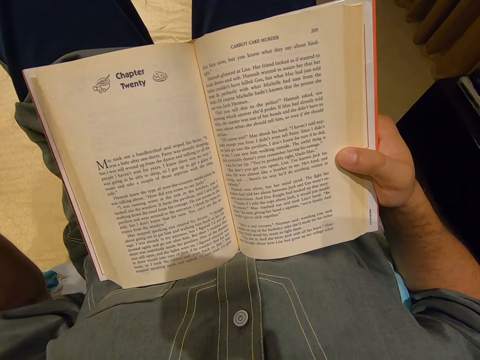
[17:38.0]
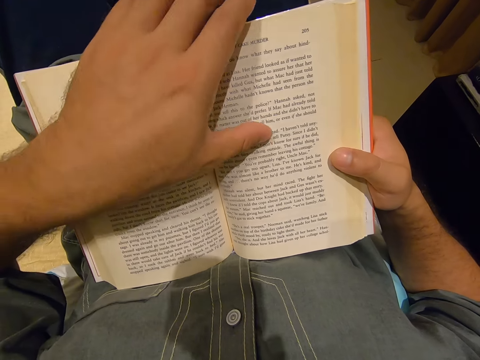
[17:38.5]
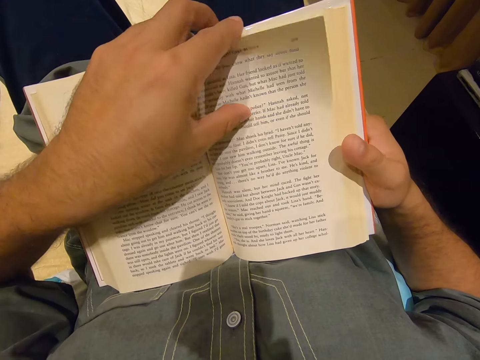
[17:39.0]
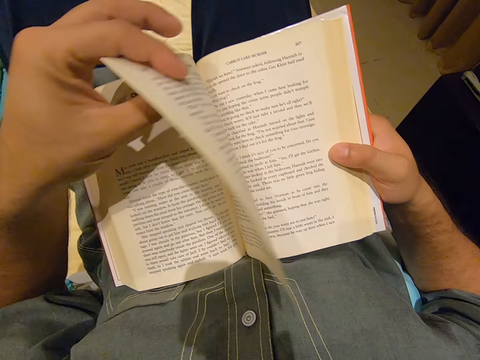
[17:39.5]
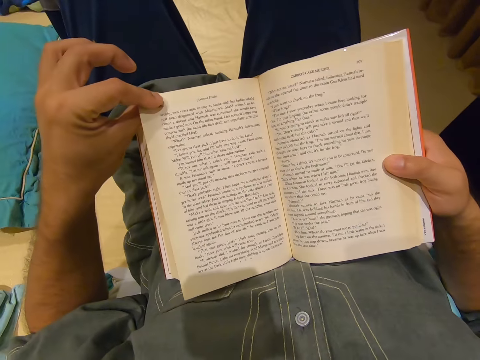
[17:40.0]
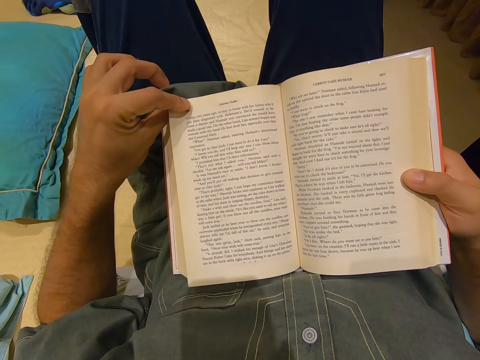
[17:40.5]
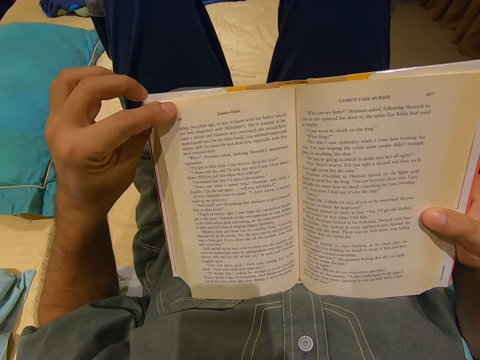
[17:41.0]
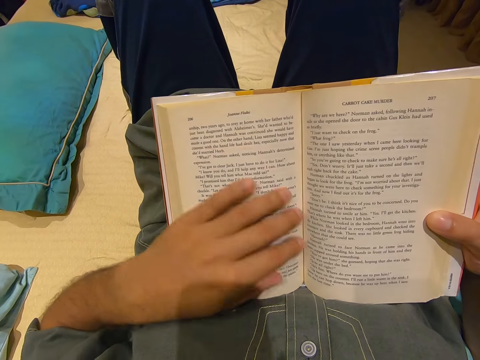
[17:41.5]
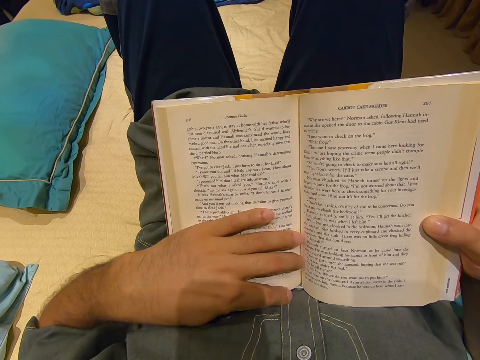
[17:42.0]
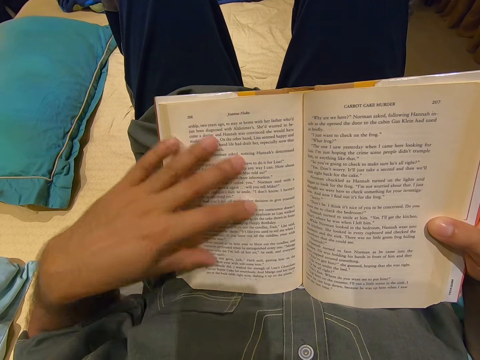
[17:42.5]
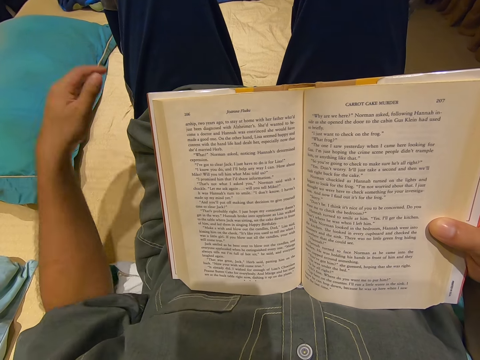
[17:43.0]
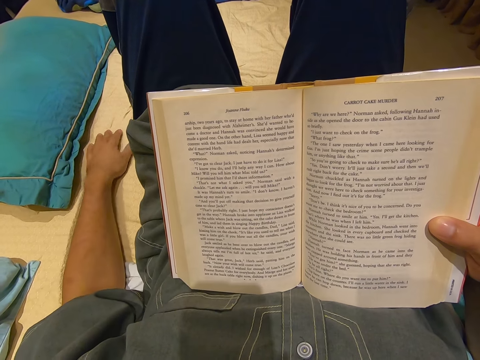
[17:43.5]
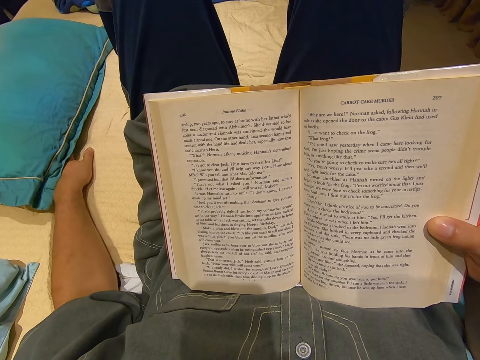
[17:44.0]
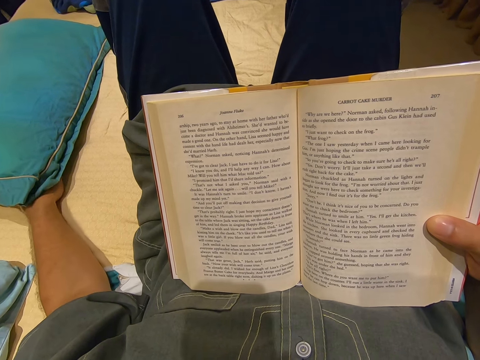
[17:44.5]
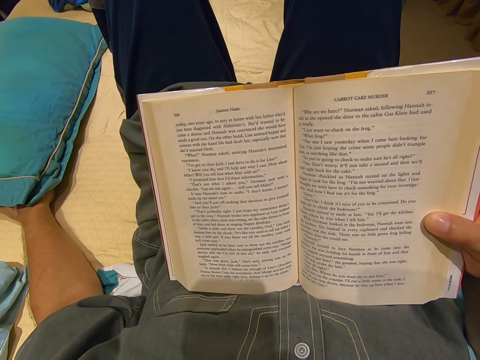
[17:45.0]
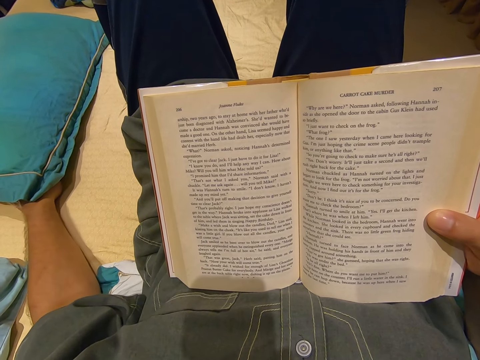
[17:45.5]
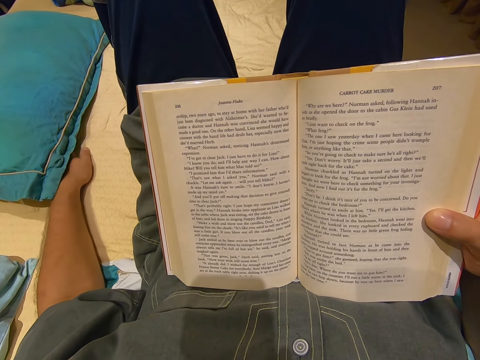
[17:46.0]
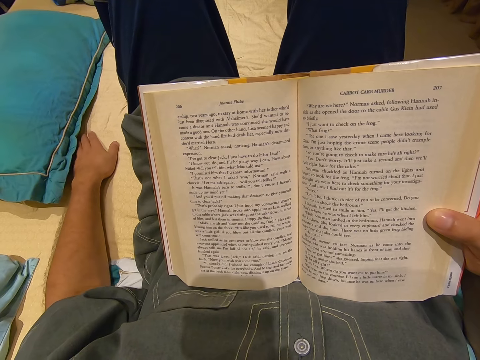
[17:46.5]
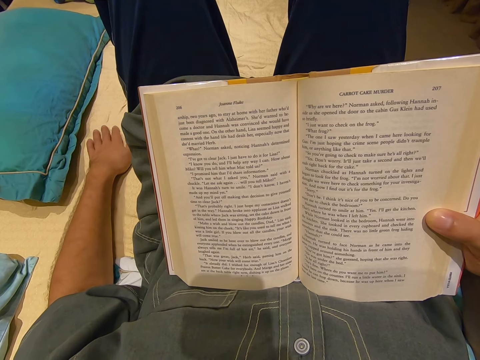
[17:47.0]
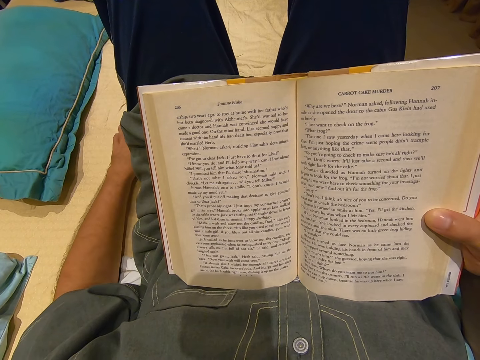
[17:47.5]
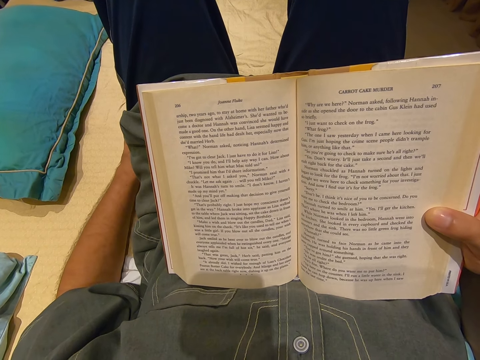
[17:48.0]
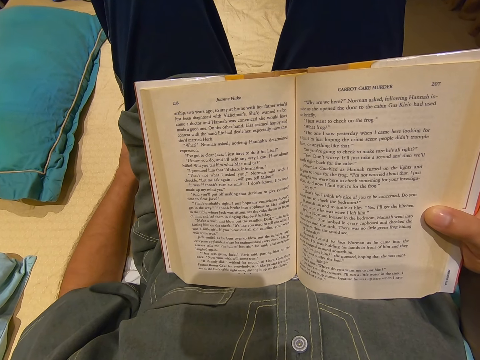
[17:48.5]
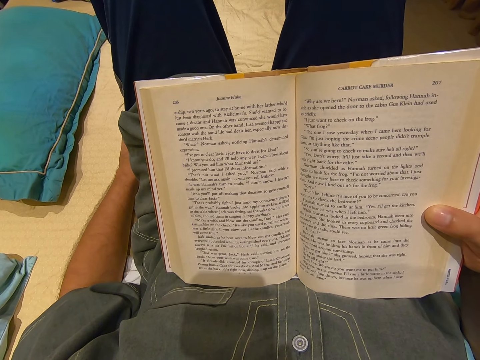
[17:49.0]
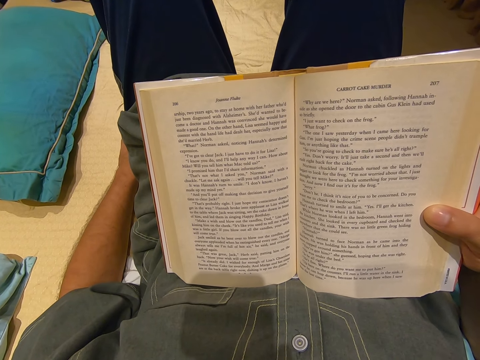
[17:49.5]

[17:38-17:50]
The camera wearer flips a page. He touches the book. He puts his hand on the bed. He puts his hand under the pillow.

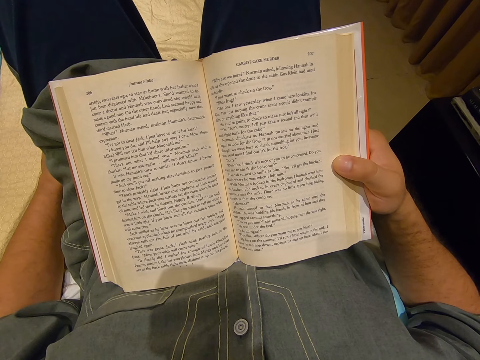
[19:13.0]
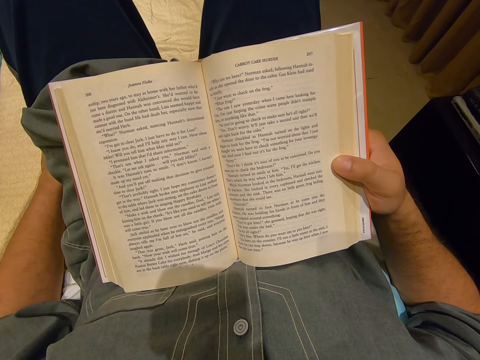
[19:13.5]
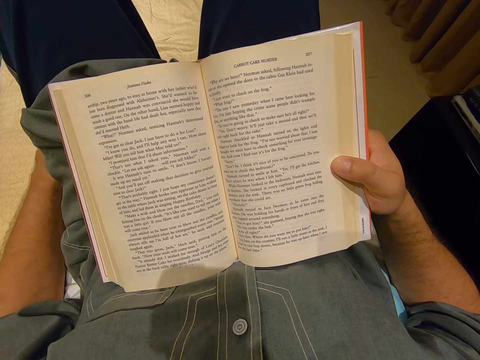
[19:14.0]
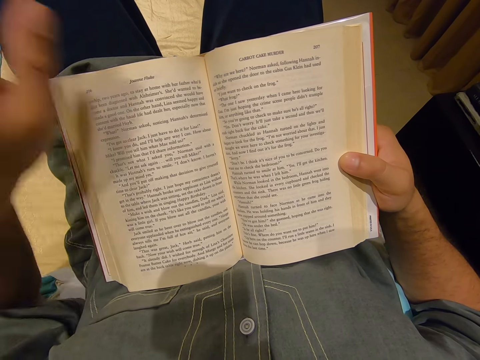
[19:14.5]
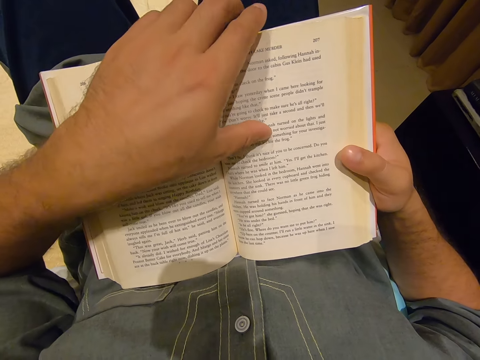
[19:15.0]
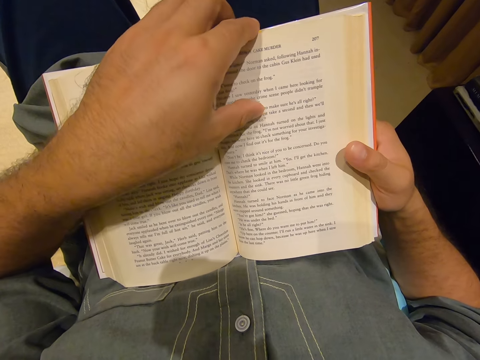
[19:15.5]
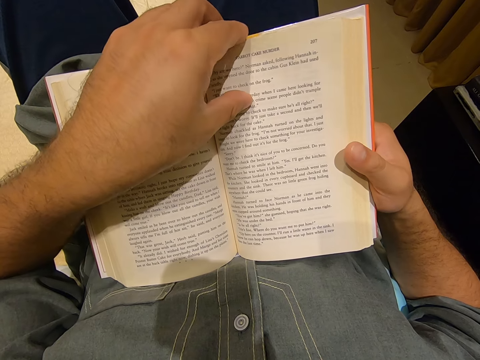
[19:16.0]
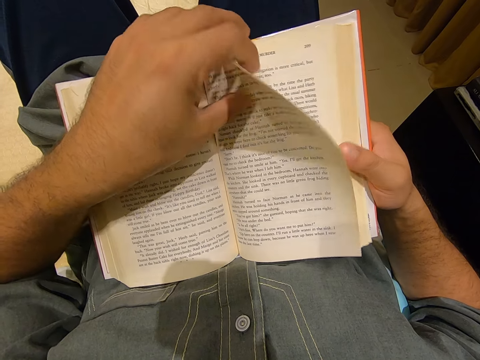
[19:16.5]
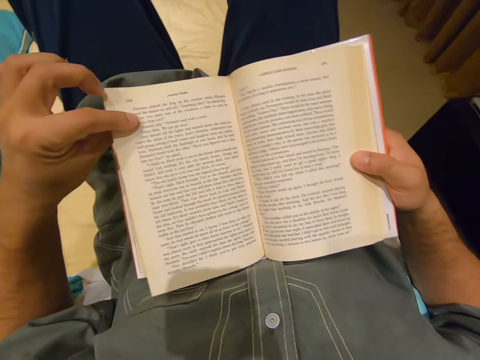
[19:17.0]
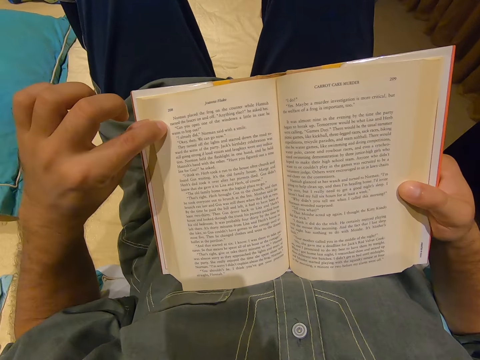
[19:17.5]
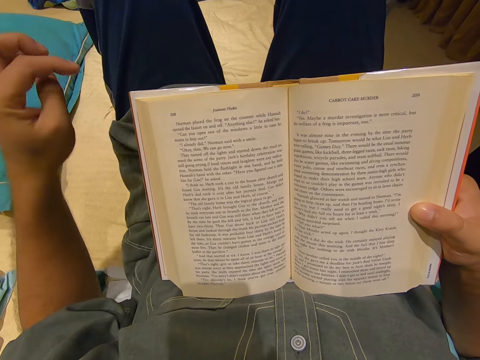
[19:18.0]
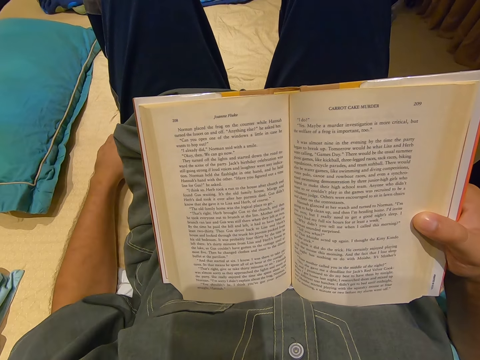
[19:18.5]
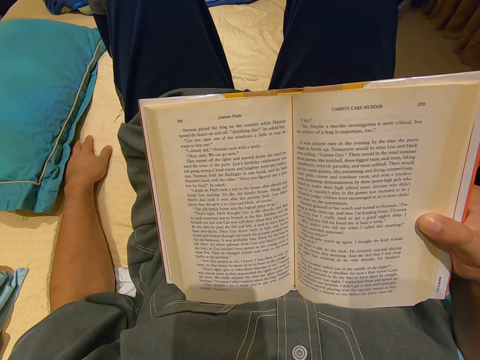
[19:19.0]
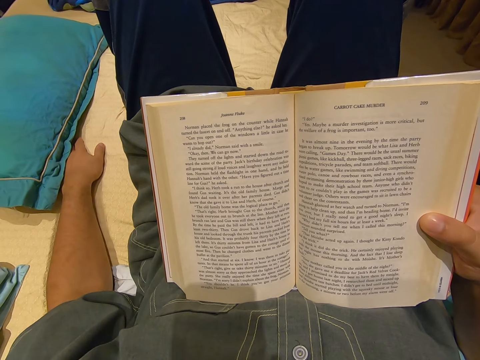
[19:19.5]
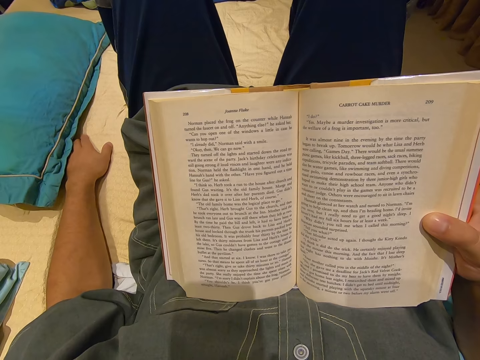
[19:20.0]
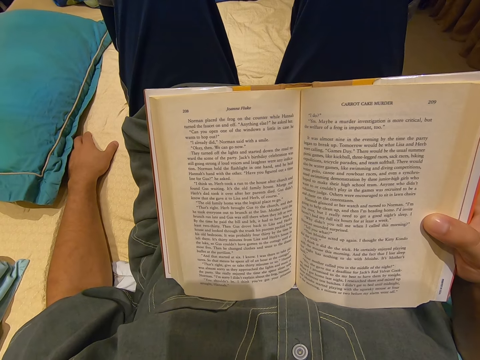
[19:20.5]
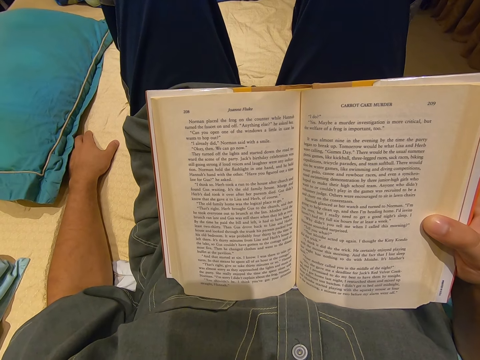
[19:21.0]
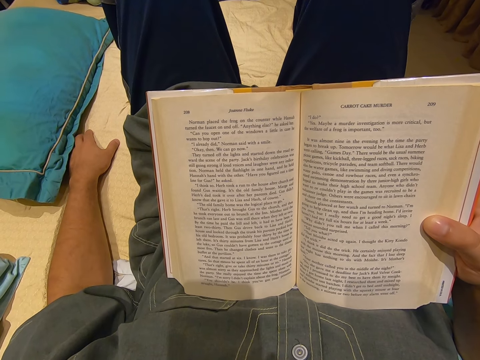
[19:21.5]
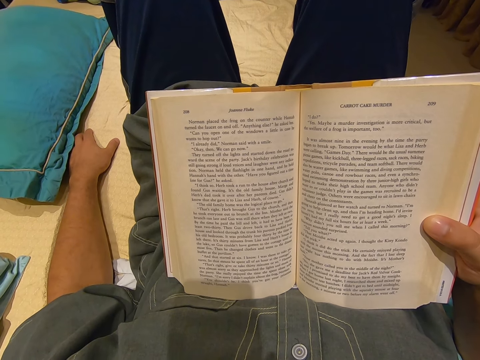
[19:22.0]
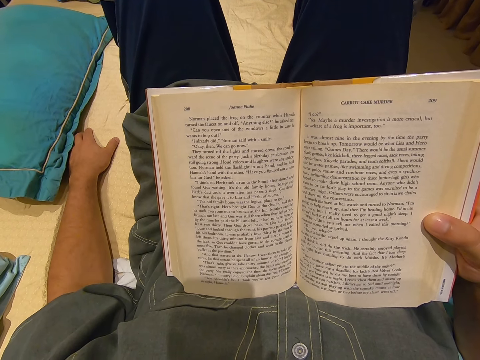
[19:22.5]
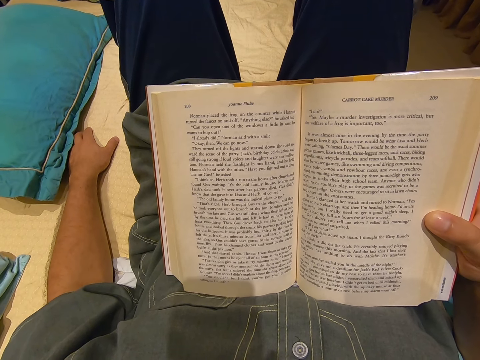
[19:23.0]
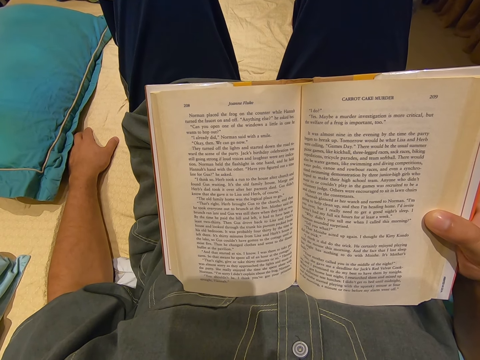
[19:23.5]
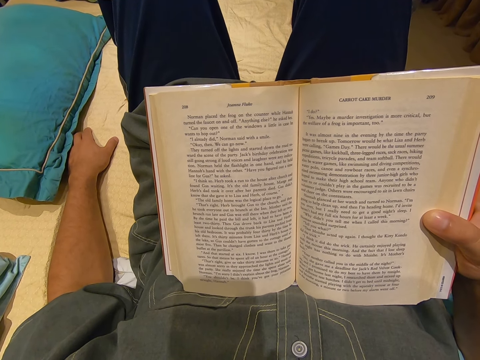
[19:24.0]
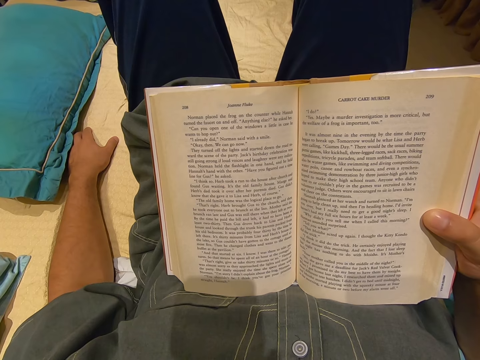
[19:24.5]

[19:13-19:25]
The camera wearer moves his hand up. He opens a page of the book. He moves his hand down. He reads the book. He touches the mattress.

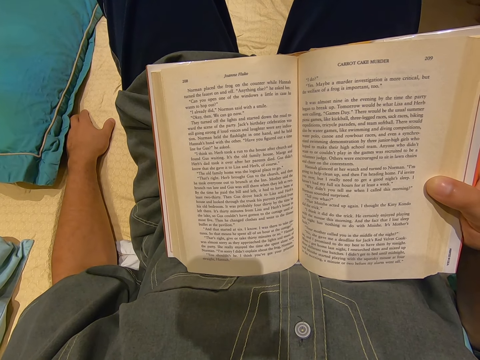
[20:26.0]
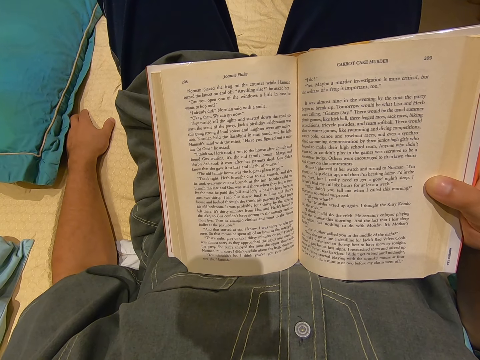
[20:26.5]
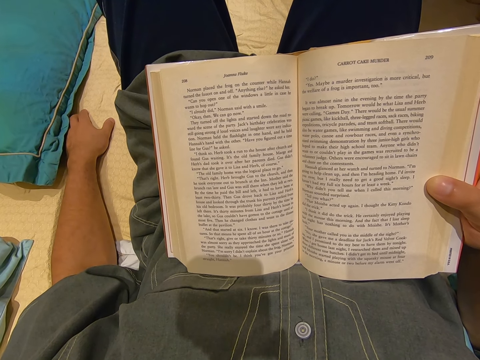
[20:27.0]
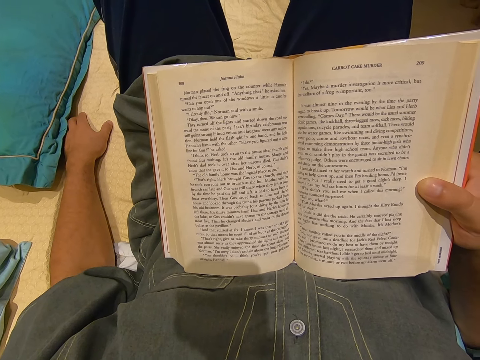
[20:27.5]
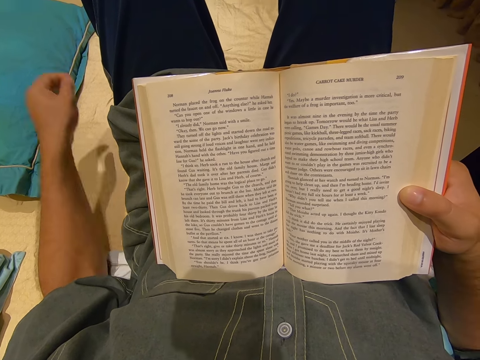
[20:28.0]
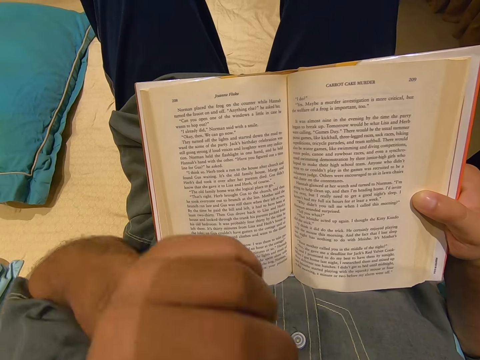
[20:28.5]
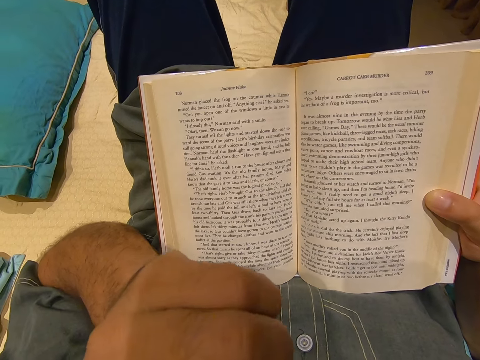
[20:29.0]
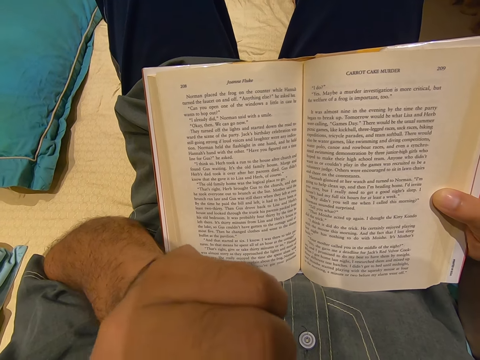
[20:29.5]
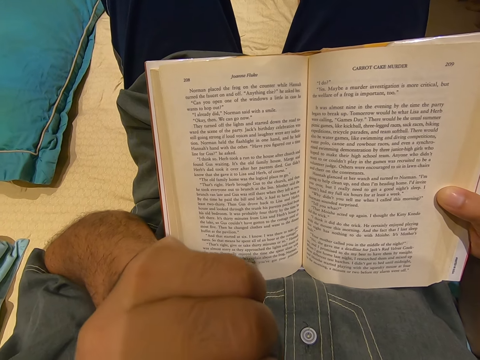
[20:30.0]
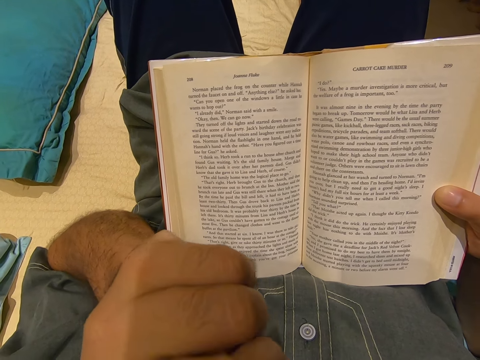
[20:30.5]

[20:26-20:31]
The camera wearer moves his hand up. He pokes his nose.
